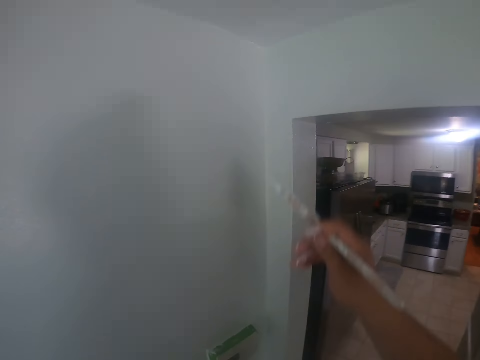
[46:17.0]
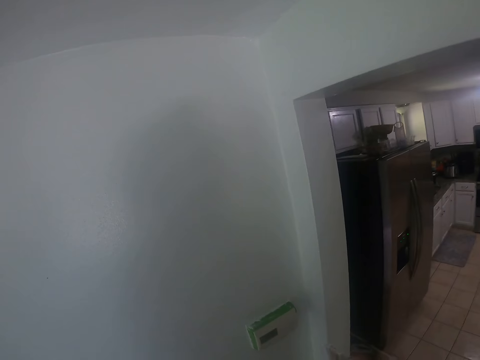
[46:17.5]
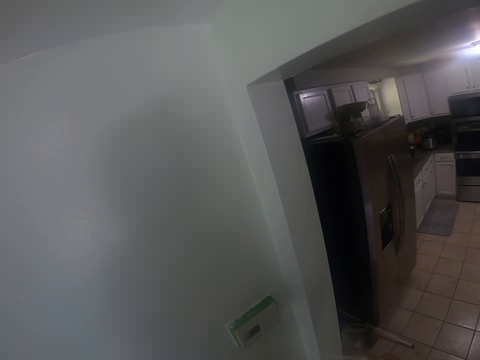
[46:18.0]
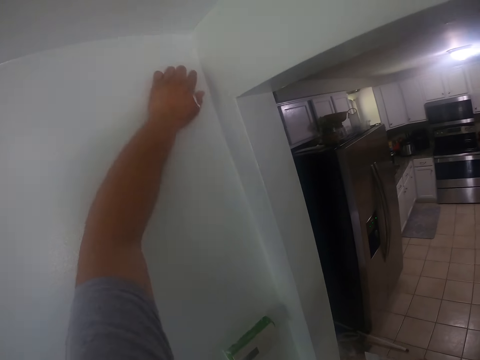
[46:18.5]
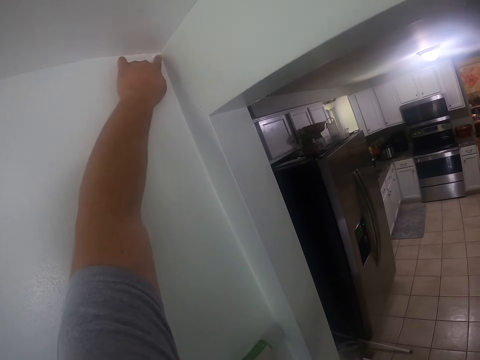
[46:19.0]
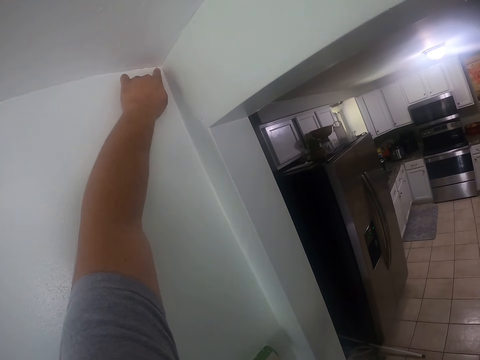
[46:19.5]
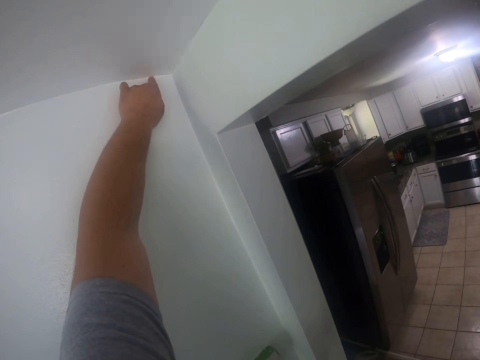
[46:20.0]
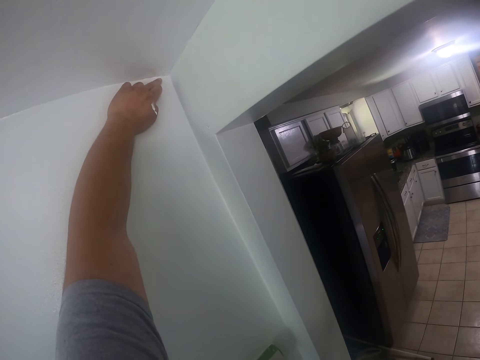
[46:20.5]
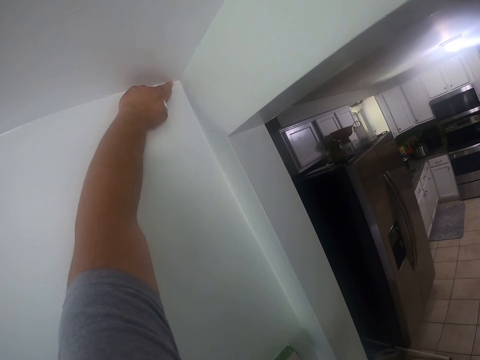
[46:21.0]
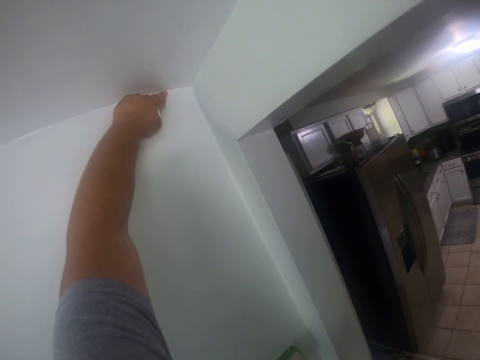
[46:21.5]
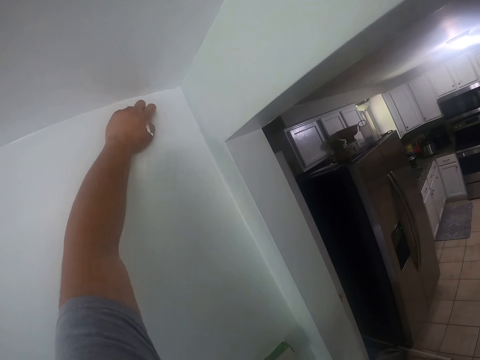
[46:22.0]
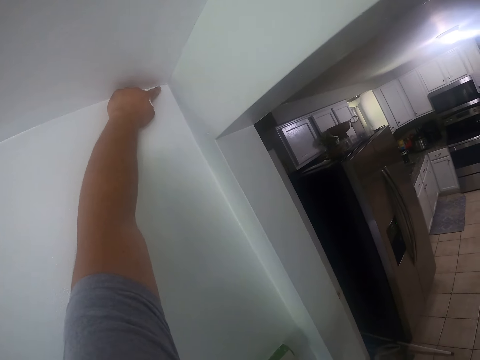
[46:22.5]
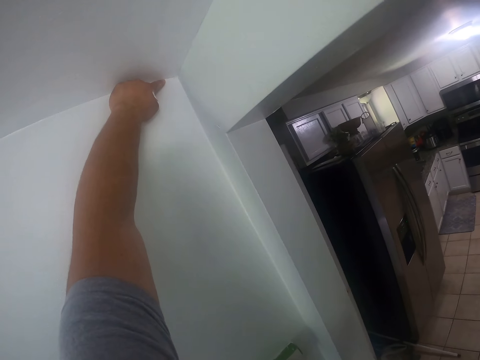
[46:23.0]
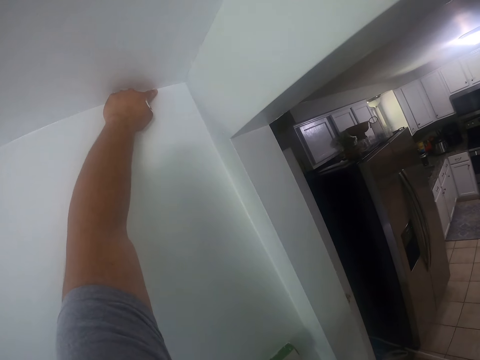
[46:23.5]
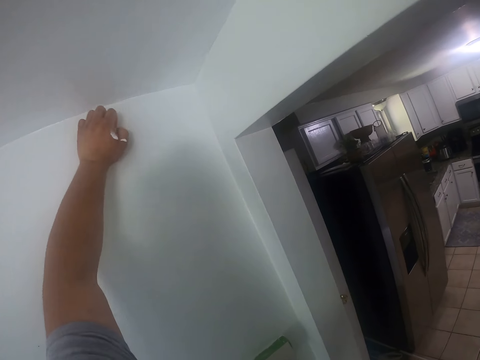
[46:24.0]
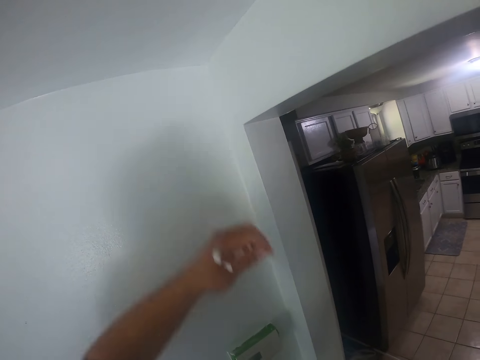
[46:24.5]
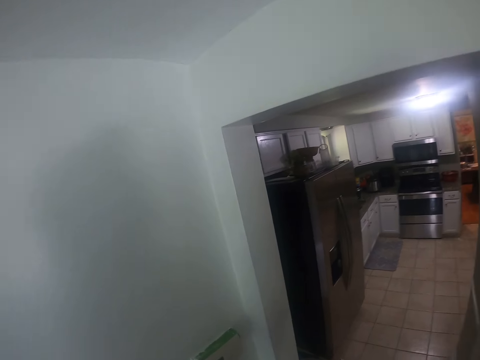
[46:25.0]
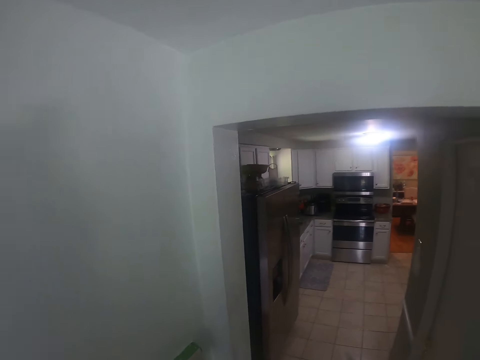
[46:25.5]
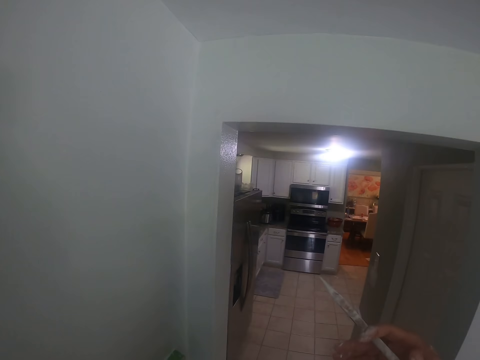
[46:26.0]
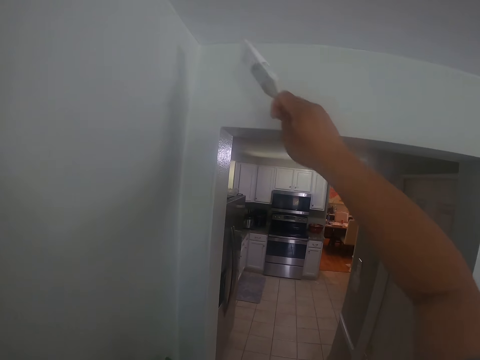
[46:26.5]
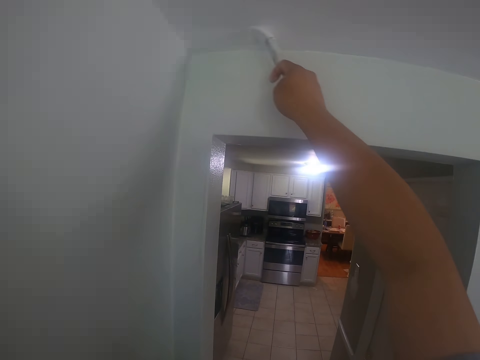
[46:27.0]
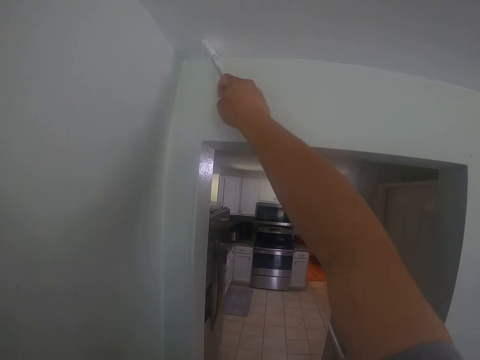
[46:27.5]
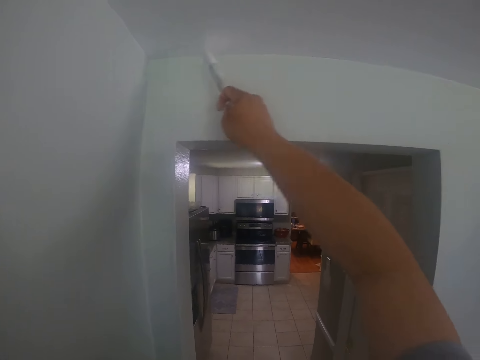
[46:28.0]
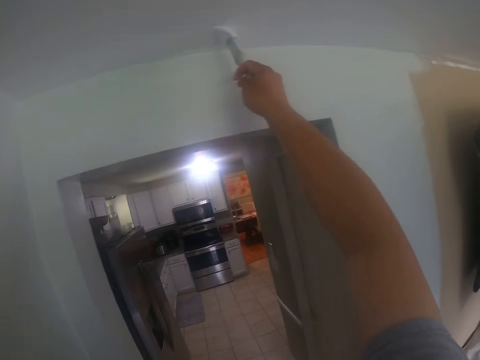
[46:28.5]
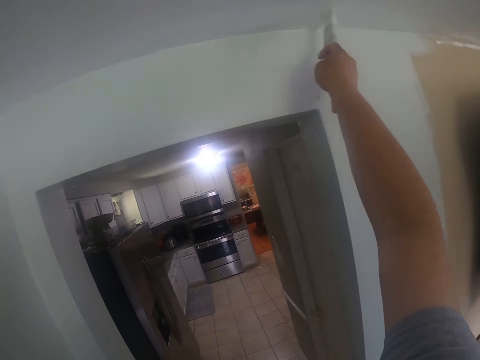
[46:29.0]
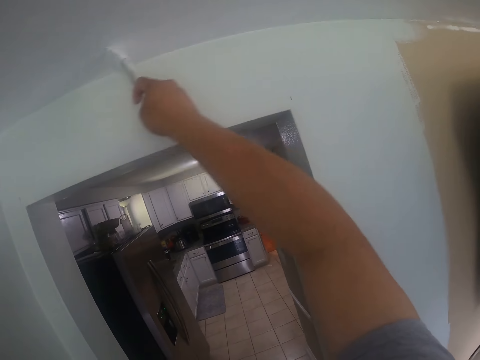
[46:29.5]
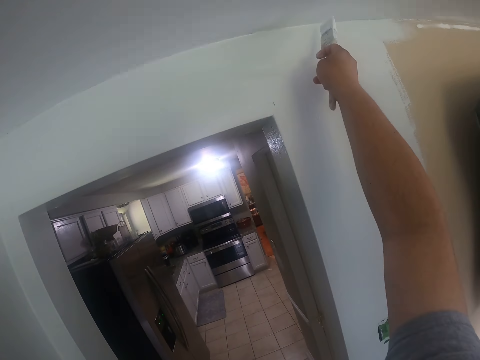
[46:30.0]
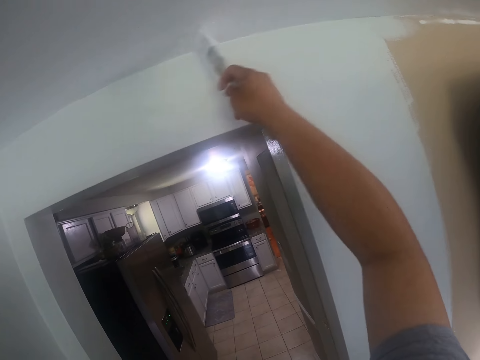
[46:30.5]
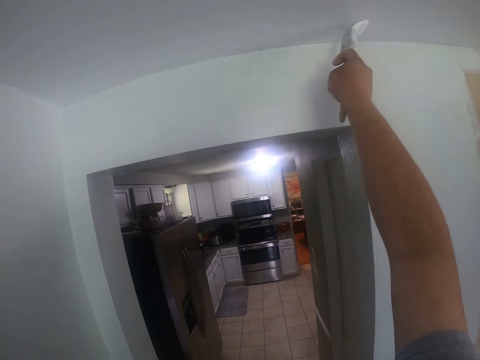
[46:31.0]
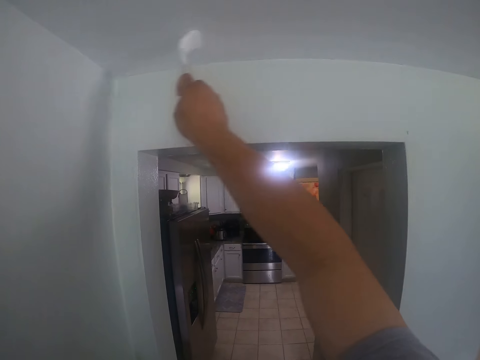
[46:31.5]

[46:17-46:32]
The camera wearer stares around the room. He passes the can of paint from his left hand to his right hand. He cleans off paint on the edge of the ceiling with his left hand. He touches the wall. He passes the can of paint from his right hand to his left hand. He stares around the room. He paints the ceiling or wall with the paintbrush in his right hand.

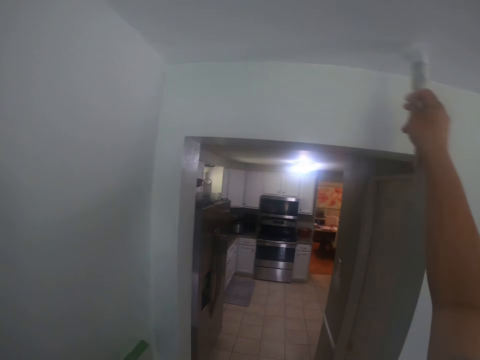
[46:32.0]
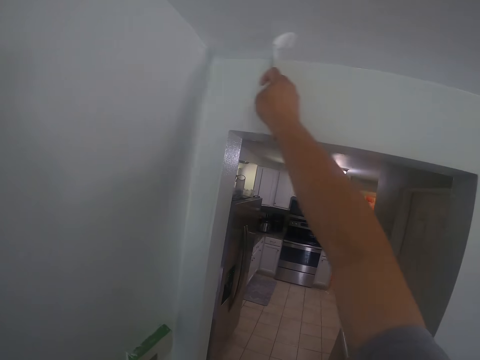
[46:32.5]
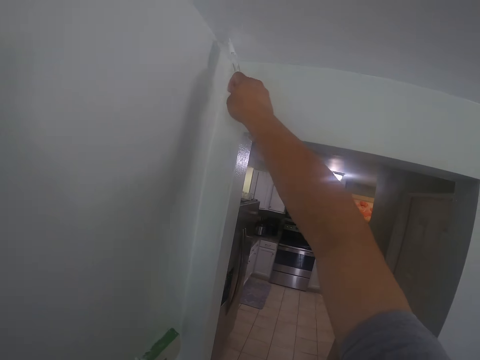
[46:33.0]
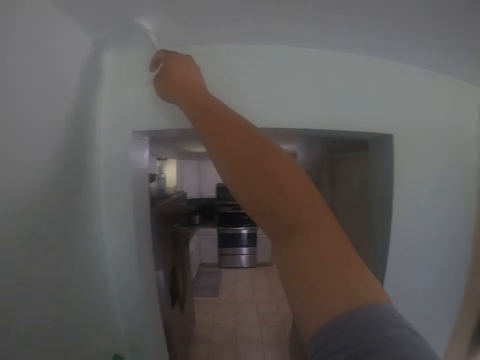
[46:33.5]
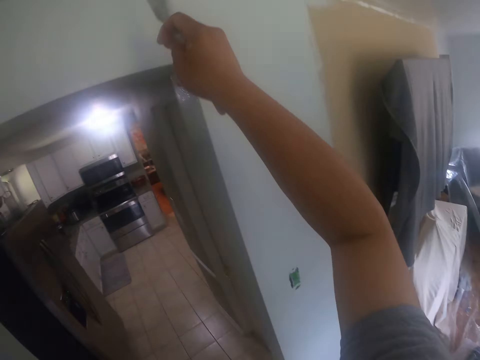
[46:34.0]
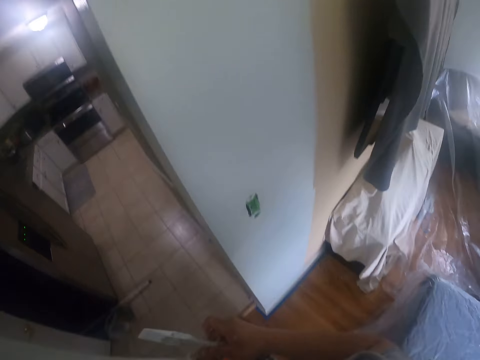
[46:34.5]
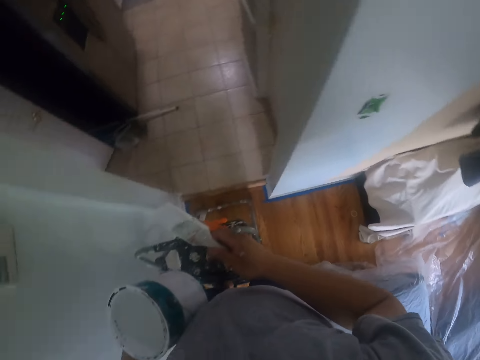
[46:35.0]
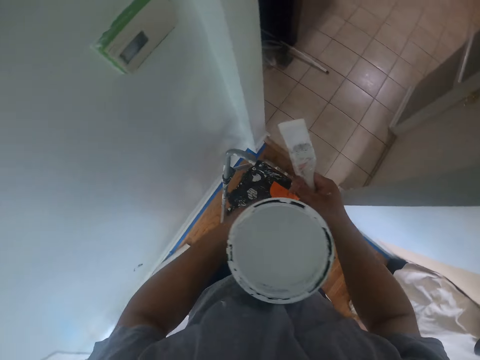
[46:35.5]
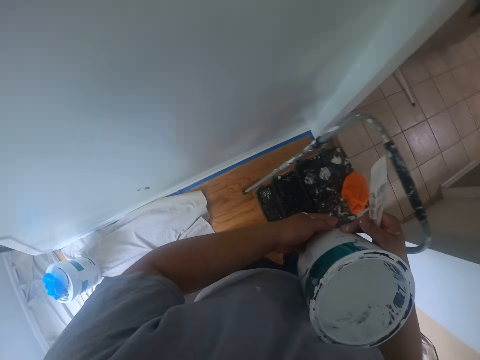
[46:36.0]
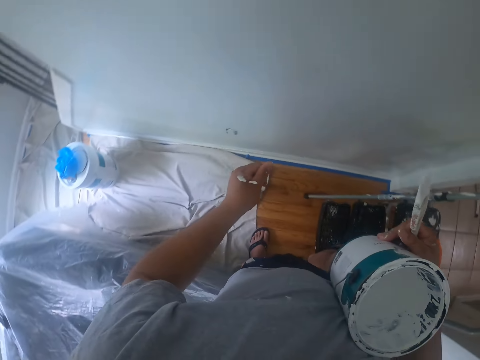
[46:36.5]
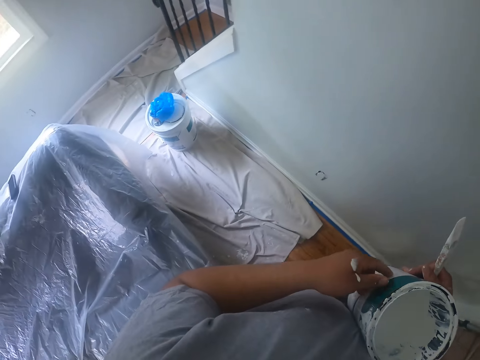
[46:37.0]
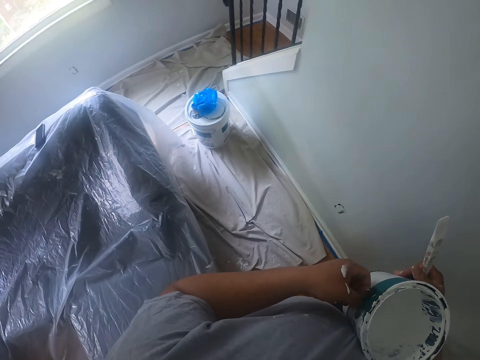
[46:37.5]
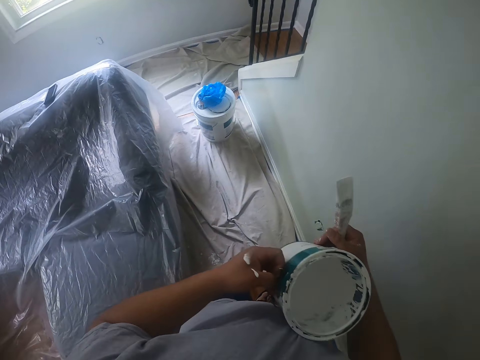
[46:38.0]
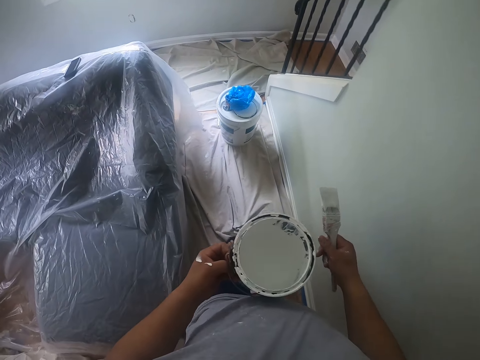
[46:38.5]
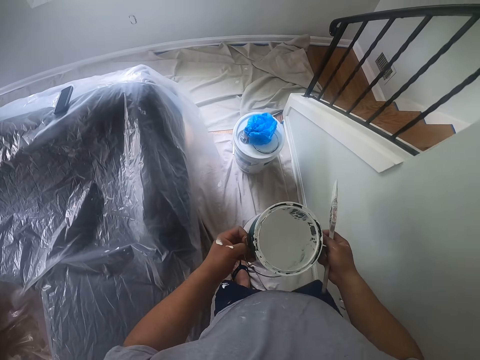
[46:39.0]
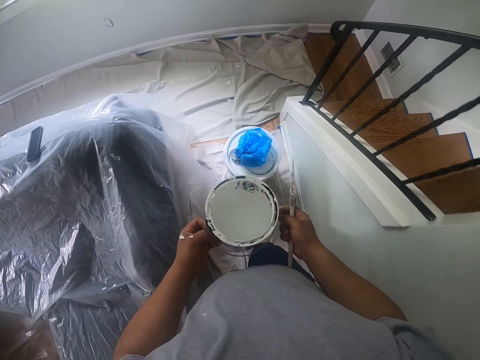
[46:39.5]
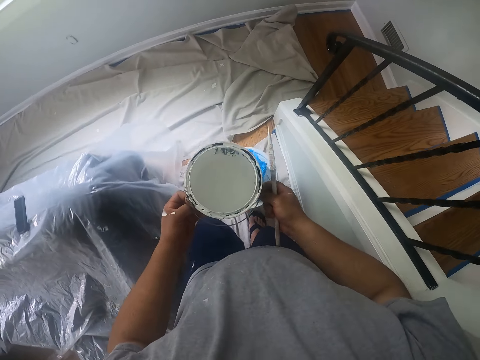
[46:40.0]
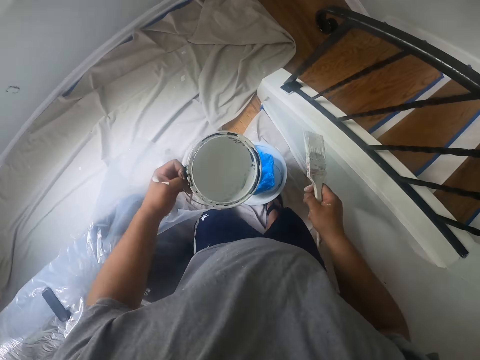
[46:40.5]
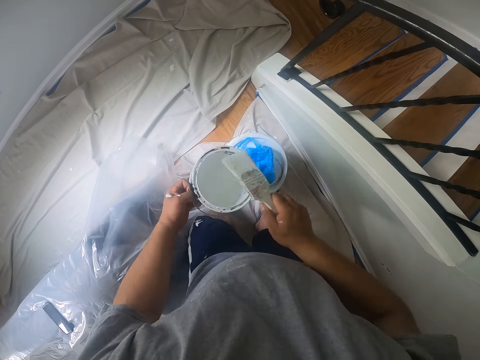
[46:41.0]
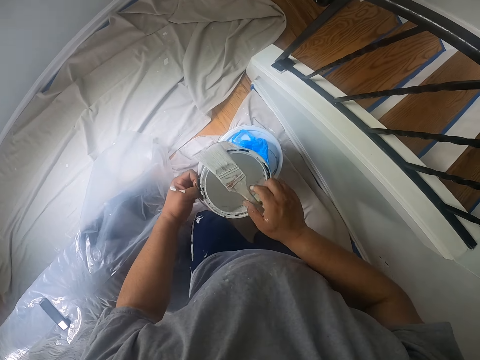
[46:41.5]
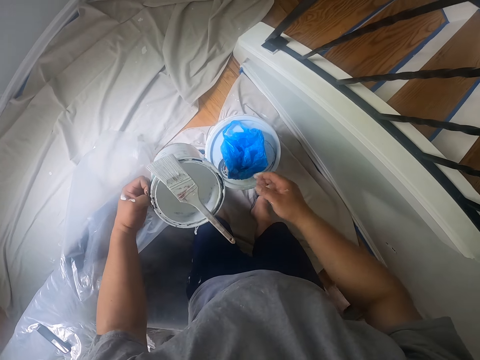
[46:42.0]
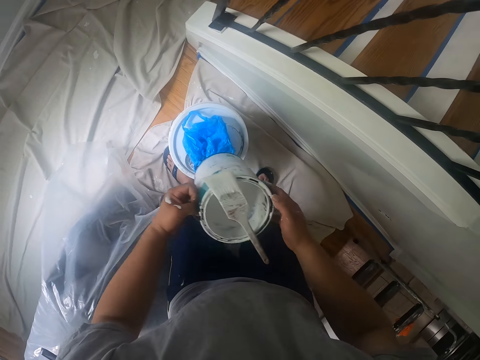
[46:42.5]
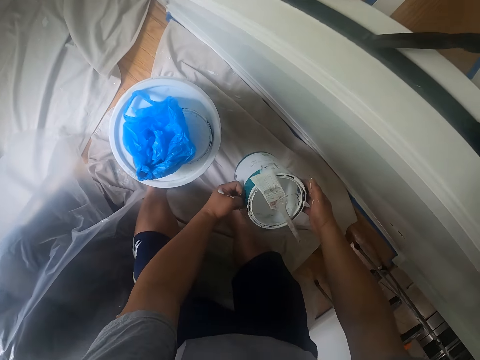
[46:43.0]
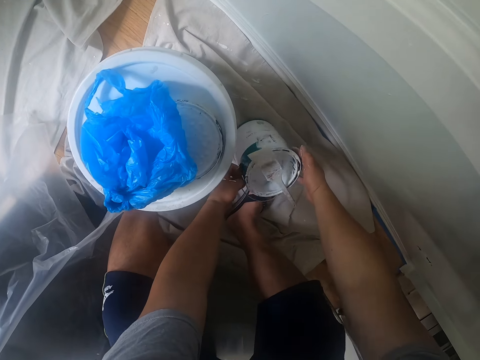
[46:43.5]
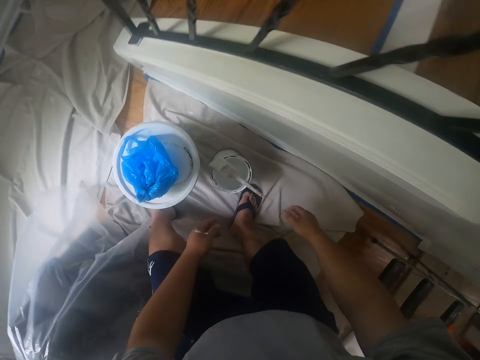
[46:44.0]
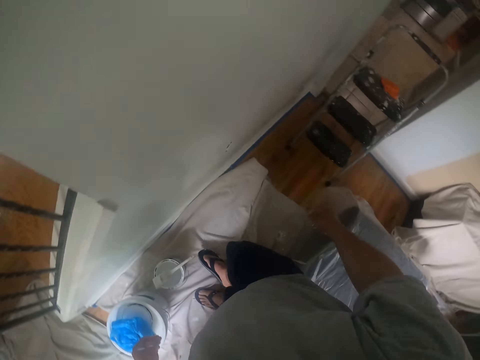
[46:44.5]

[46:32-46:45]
The camera wearer passes the can of paint from his left hand to his right hand. He descends from the ladder. He stares around the room. He holds the can of paint with his hands. He walks around the room. He drops the paintbrush on top of the can of paint. He drops the can of paint on a cloth on the floor.
